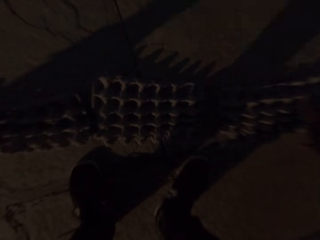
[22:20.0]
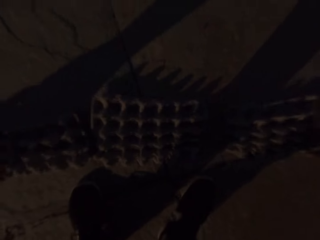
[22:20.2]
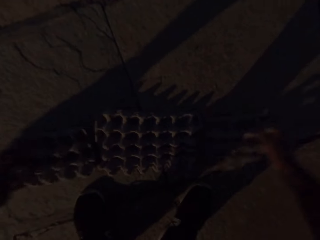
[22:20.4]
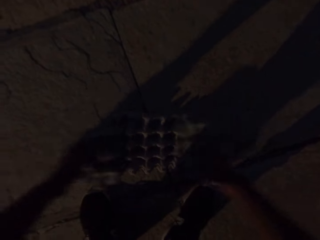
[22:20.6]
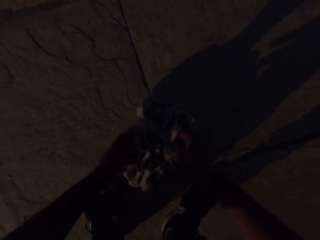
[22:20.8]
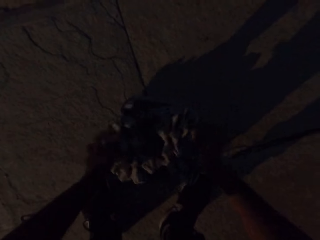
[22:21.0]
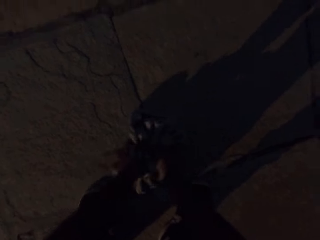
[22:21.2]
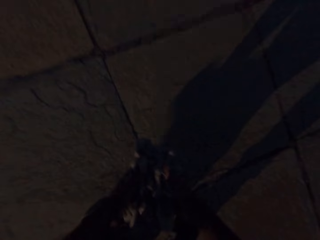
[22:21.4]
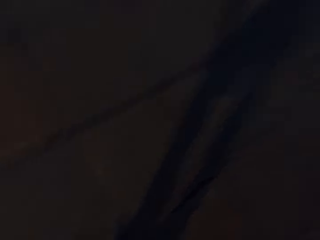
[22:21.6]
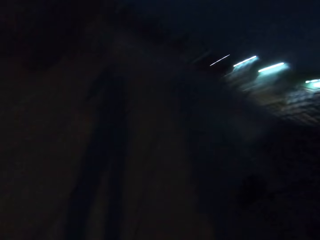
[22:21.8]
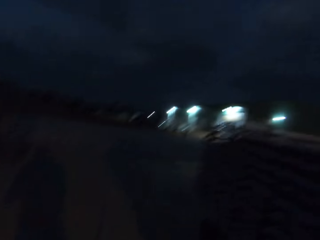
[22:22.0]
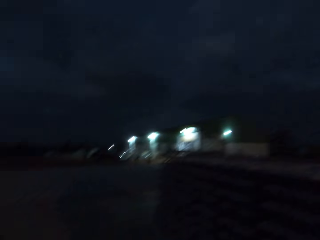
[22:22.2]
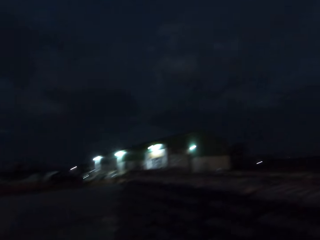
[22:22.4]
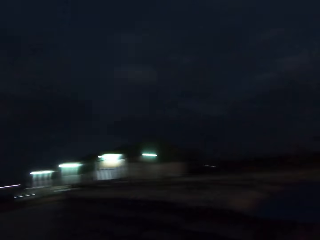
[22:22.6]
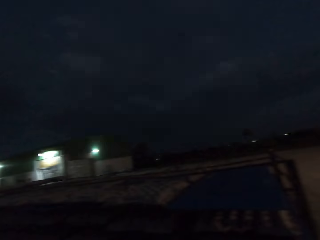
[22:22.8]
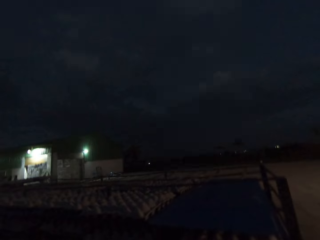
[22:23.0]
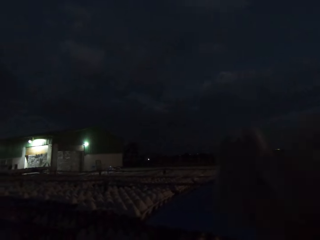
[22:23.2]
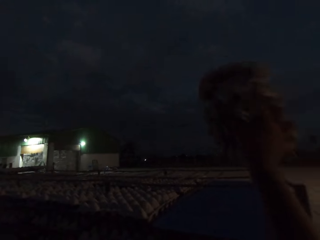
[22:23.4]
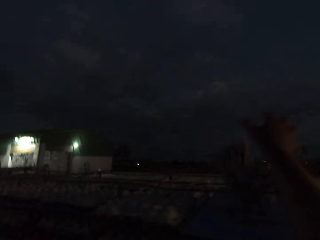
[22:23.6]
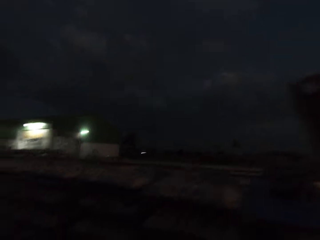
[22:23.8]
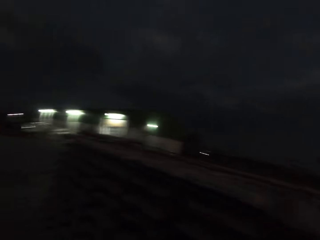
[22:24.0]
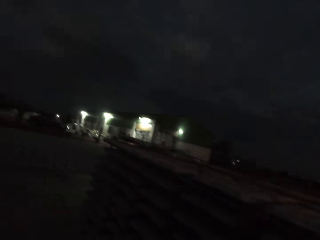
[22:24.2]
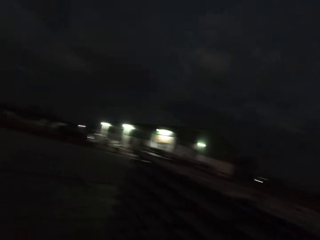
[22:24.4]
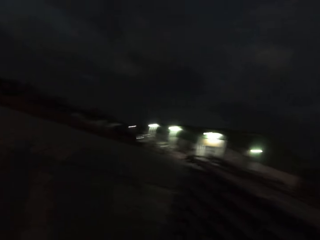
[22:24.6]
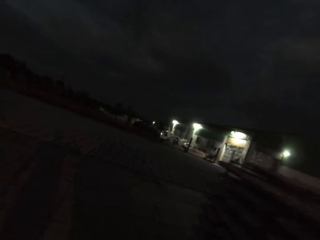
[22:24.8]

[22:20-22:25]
The camera wearer gathers the egg crates on the ground with both hands. He picks the egg crates from the ground with both hands. He throws the egg crates on the tray with his right hand.

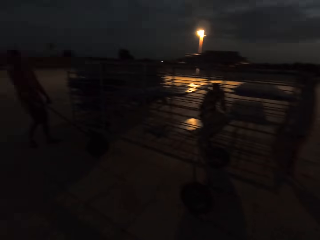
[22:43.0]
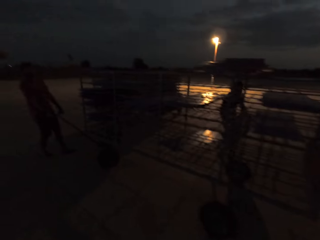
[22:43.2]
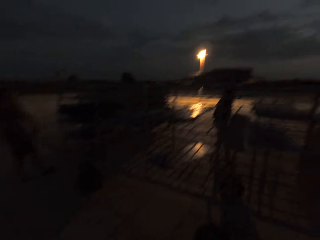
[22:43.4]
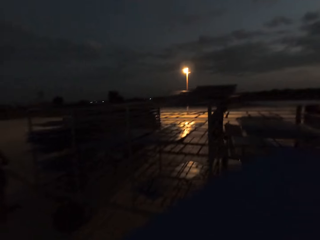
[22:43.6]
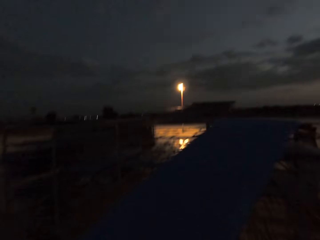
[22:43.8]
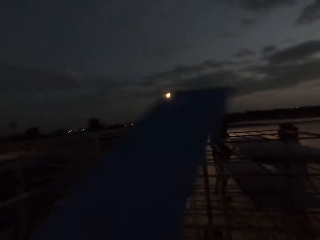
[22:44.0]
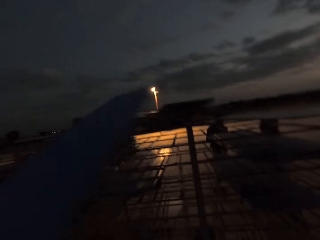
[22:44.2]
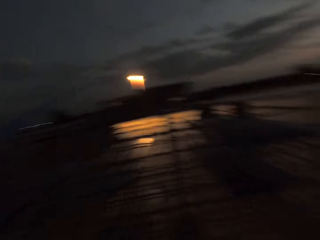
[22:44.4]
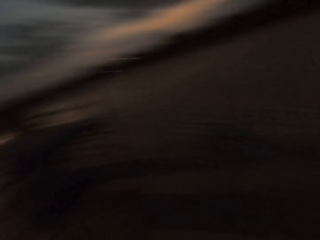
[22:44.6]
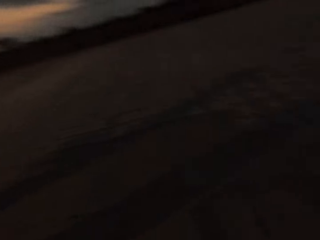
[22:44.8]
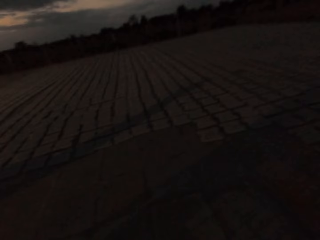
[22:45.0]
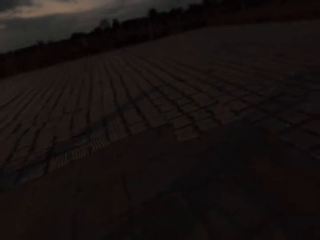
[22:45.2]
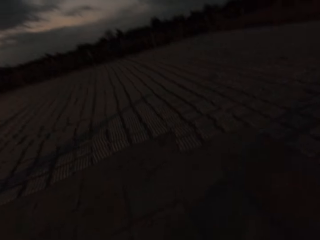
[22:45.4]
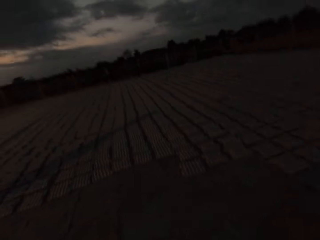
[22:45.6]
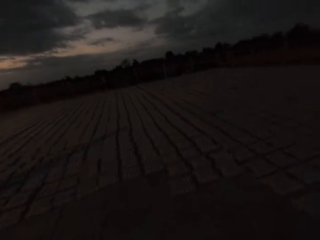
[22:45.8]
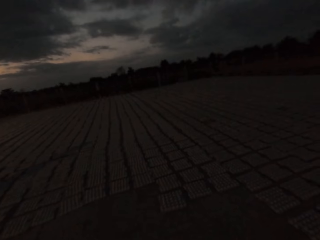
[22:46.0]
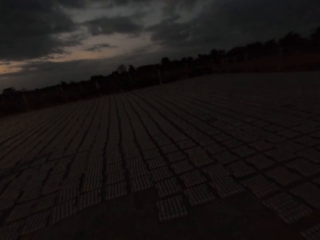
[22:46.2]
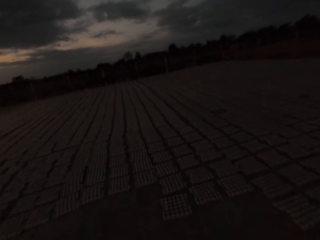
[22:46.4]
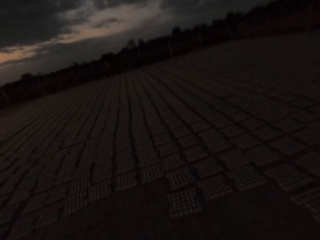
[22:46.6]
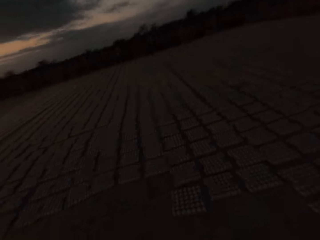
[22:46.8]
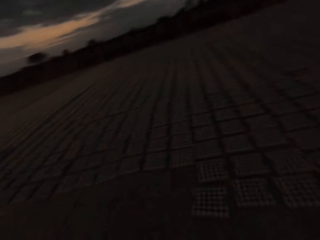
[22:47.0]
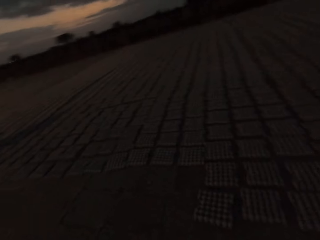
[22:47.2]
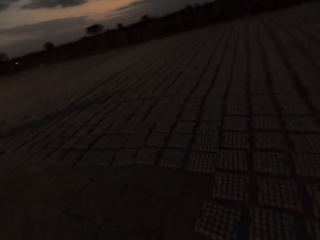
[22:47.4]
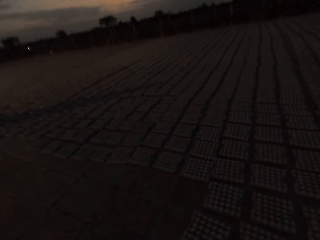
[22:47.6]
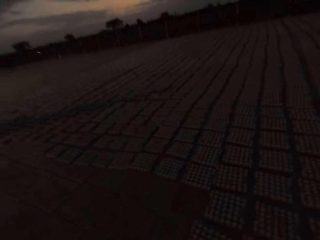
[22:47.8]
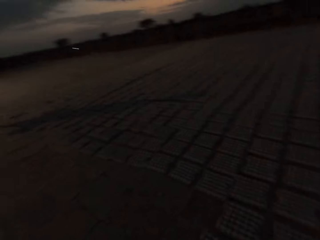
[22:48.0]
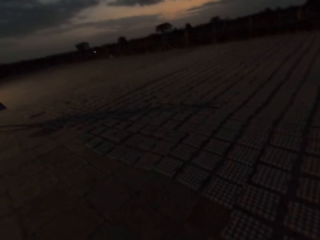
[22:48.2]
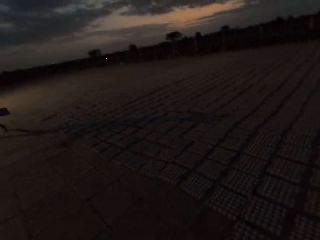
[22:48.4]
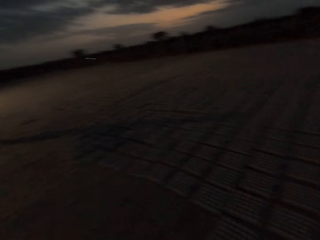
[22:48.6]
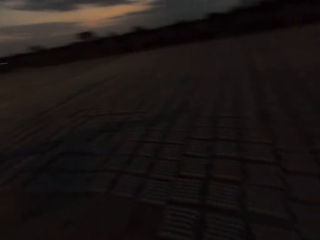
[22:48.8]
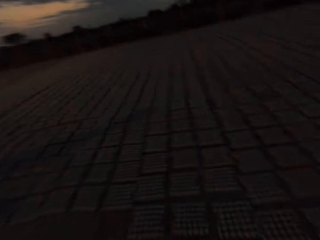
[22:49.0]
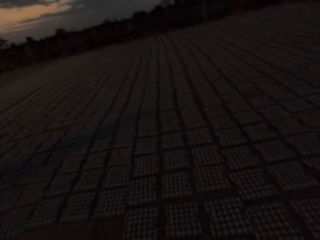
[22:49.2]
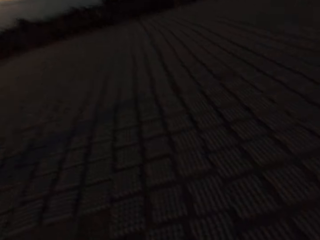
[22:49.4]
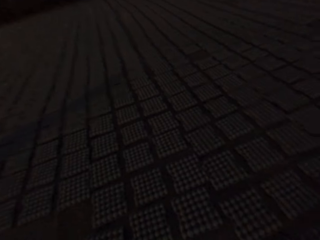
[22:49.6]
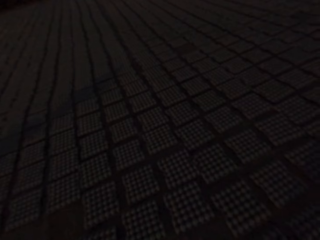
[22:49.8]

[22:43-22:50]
The camera wearer throws a board into a trolley.

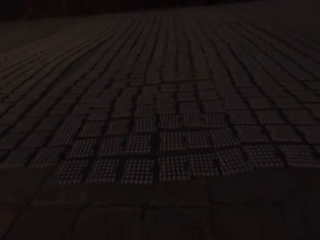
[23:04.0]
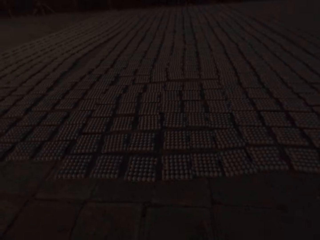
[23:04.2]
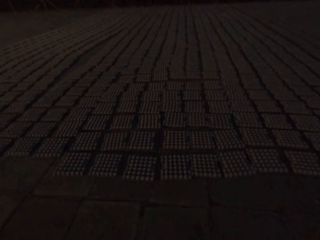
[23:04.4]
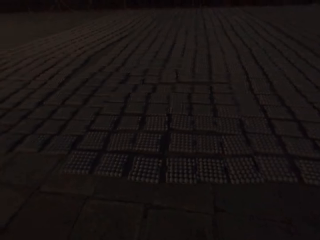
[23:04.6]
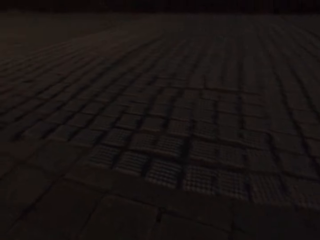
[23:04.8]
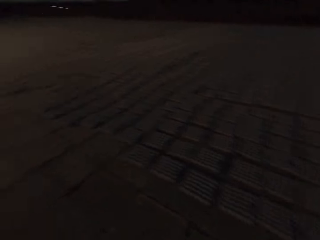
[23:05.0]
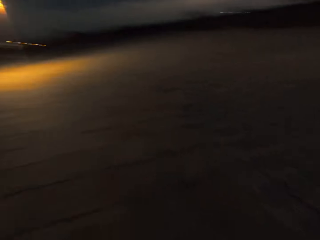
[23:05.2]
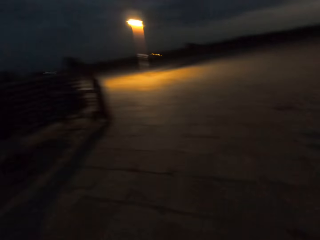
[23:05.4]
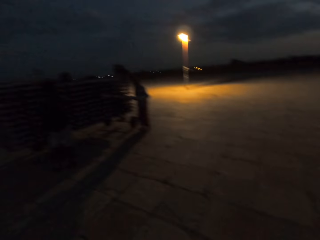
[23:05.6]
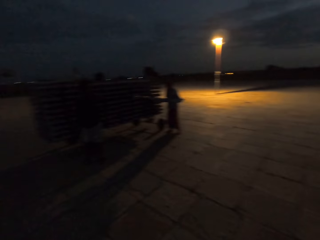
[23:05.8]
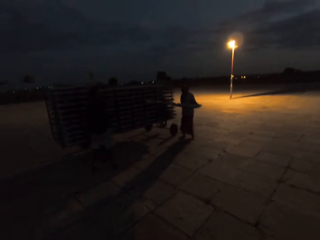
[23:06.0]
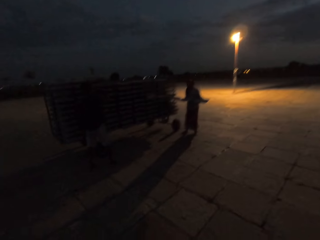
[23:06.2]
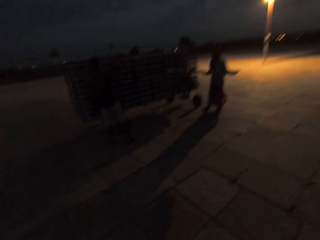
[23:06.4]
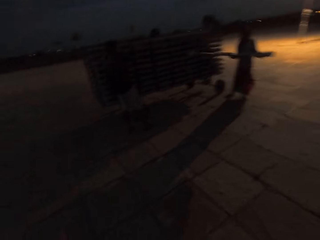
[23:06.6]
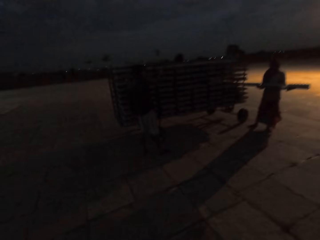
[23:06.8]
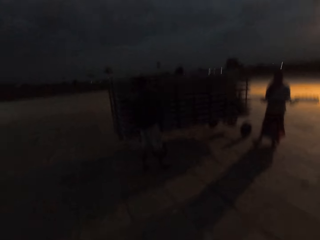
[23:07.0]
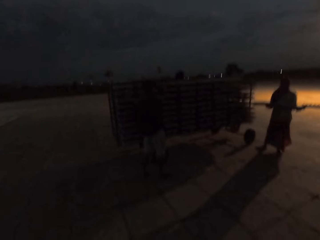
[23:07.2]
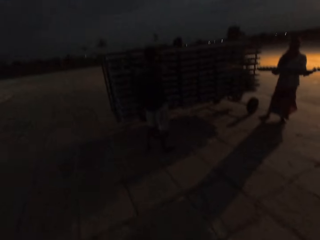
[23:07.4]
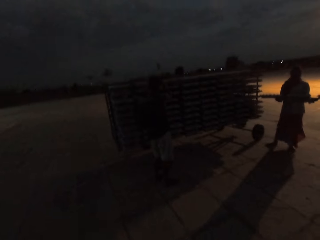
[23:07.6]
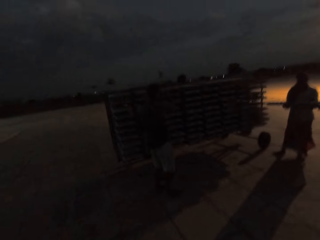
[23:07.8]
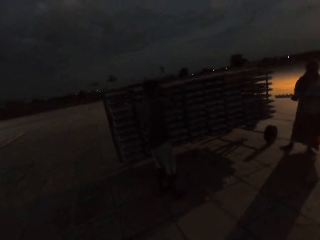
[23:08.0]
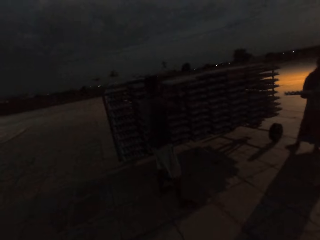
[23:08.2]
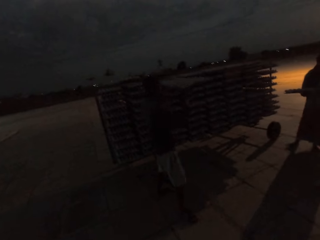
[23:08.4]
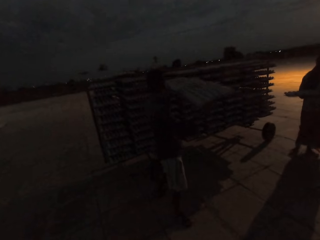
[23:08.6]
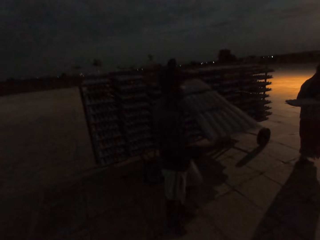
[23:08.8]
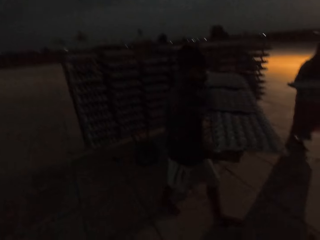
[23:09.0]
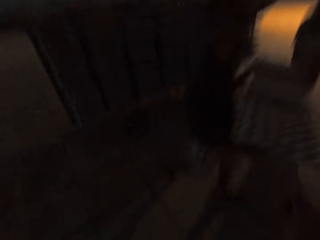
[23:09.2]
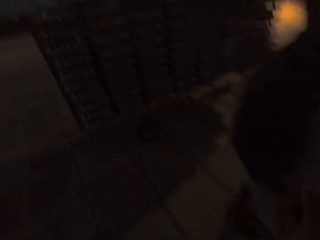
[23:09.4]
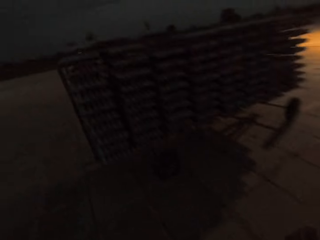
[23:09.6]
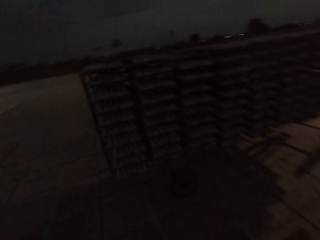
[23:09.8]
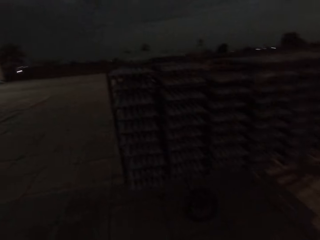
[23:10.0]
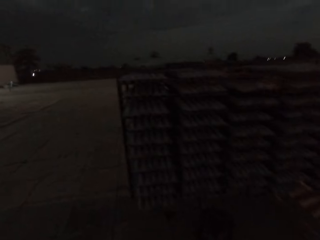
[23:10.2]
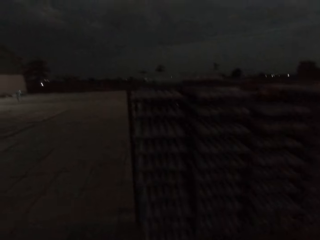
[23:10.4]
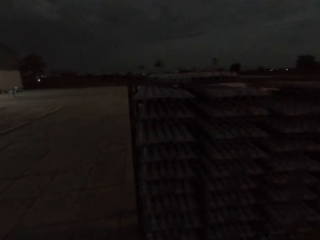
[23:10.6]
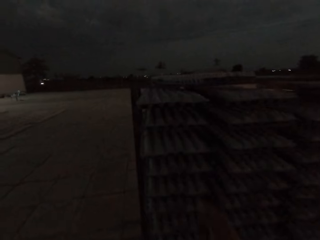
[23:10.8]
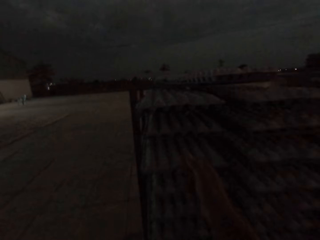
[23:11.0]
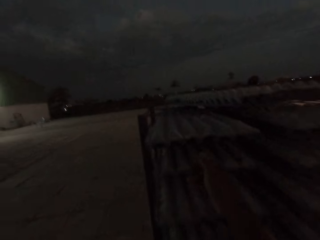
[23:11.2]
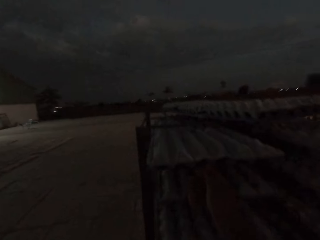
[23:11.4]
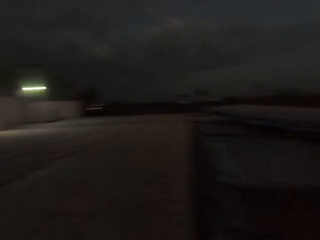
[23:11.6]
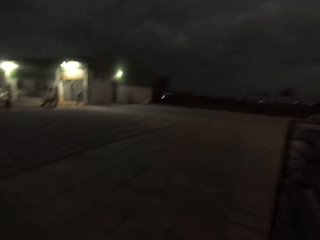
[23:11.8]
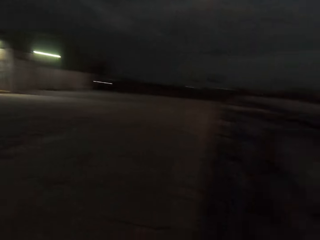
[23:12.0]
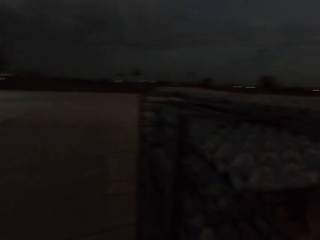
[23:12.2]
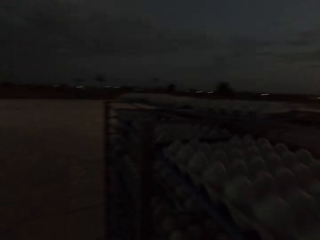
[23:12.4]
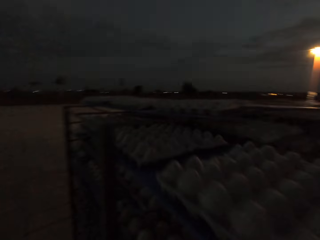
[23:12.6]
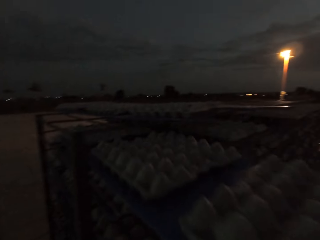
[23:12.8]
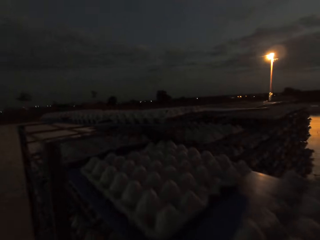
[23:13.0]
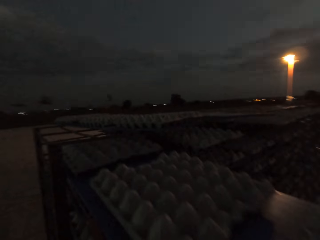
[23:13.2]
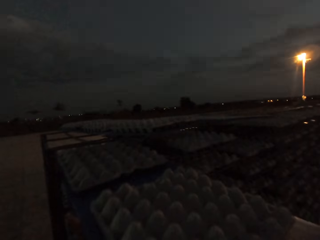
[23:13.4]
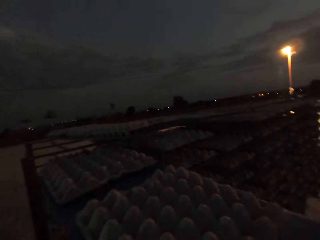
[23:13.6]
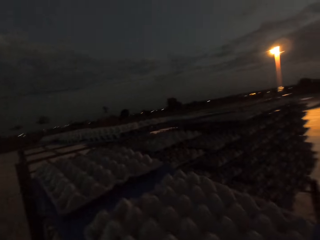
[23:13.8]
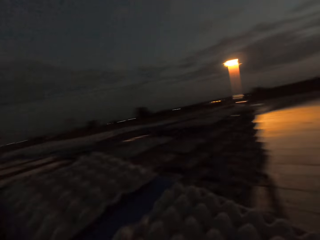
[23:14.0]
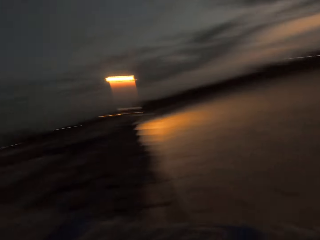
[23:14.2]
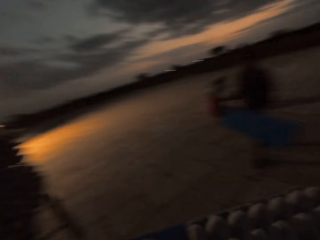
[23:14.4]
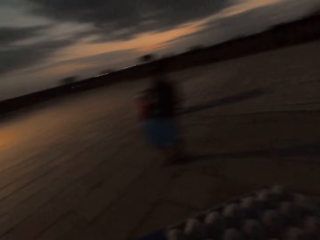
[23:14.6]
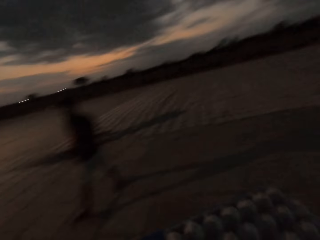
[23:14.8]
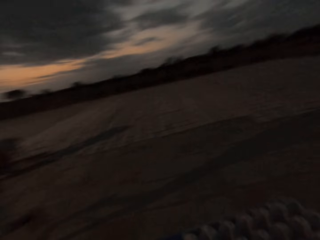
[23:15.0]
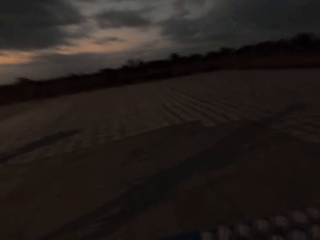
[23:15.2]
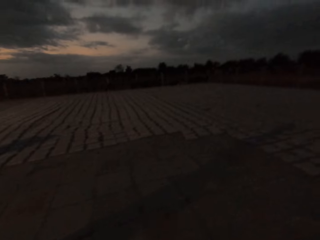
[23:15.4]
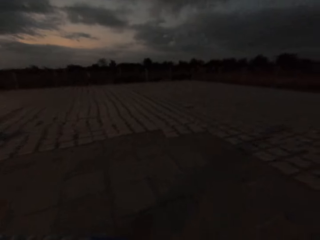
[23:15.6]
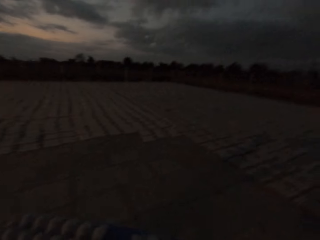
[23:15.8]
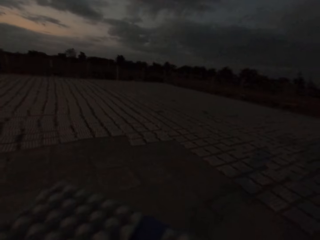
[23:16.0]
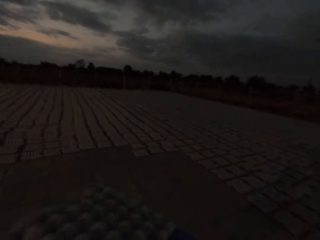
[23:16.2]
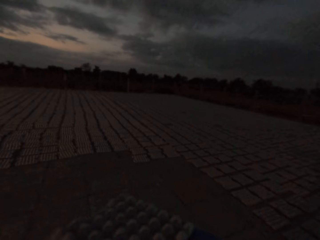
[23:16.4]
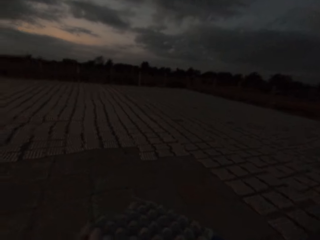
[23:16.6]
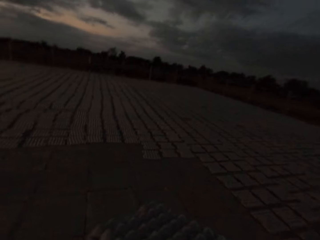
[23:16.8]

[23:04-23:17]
A man holds a tray of egg crates with his hands. Another man picks a tray of egg crates from a rack with his hands. The other man walks past the camera wearer. The camera wearer moves a tray of egg crates on the rack with his right hand. He picks the tray of egg crates from the rack with his hands. He walks past the other man.
